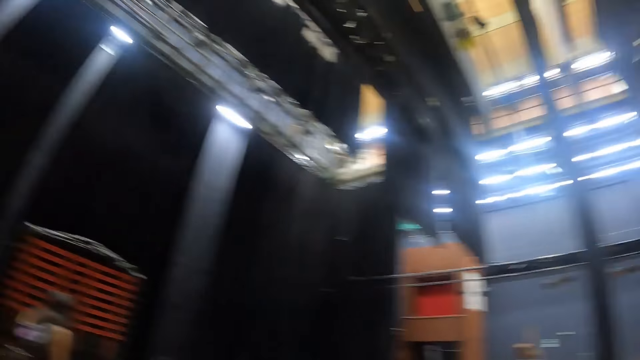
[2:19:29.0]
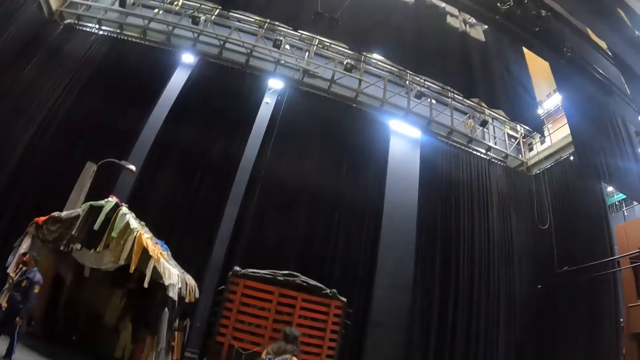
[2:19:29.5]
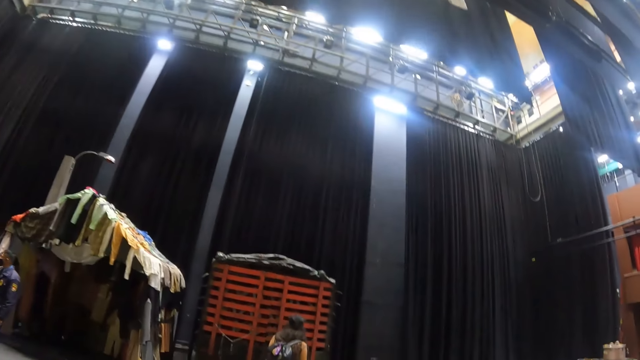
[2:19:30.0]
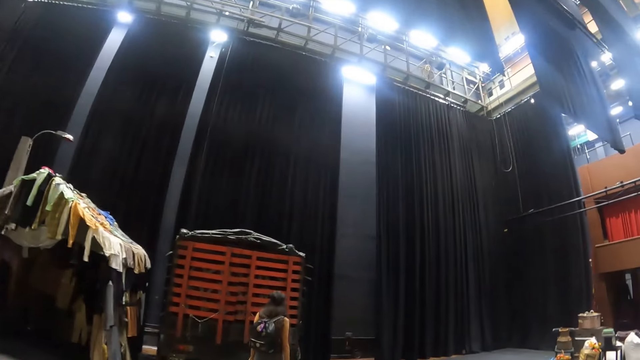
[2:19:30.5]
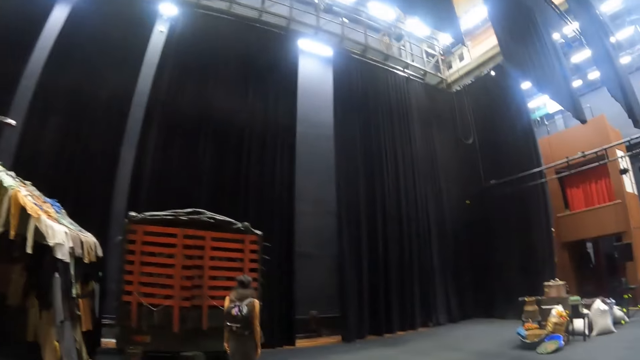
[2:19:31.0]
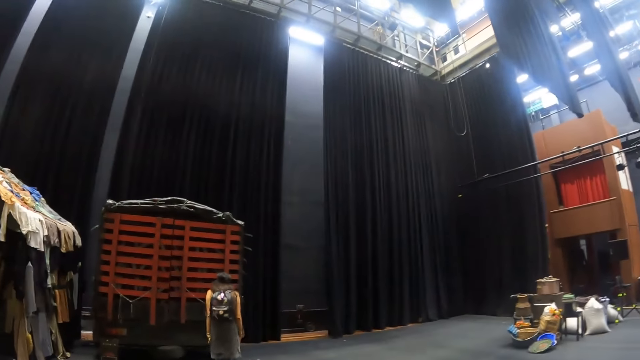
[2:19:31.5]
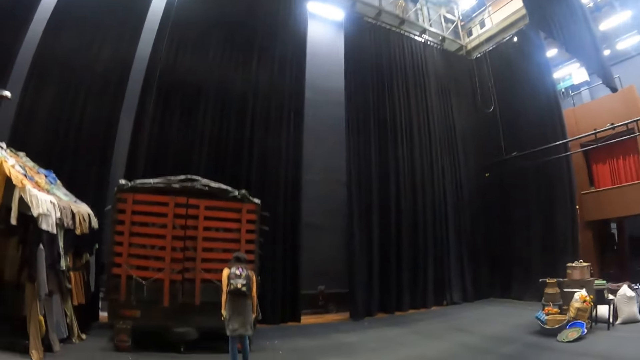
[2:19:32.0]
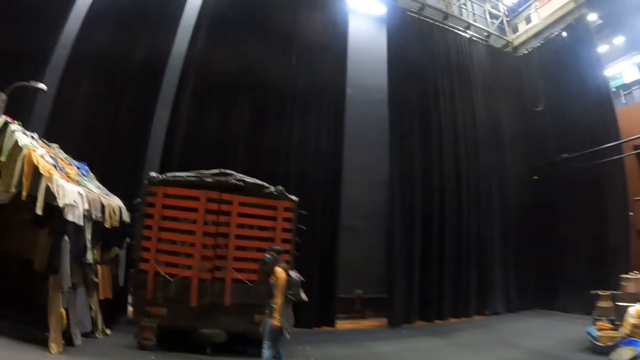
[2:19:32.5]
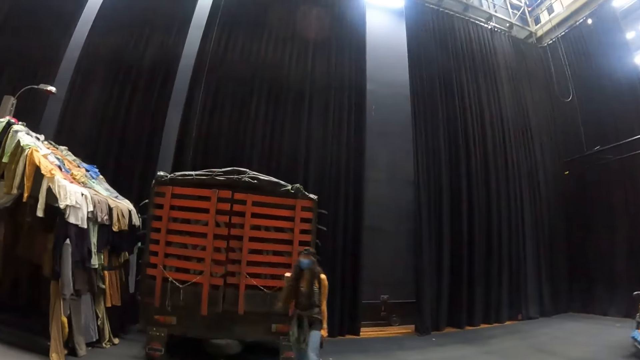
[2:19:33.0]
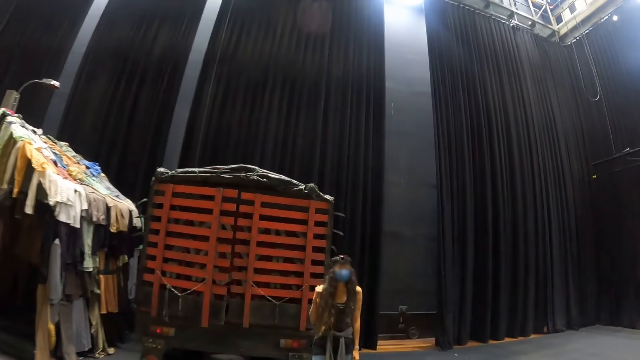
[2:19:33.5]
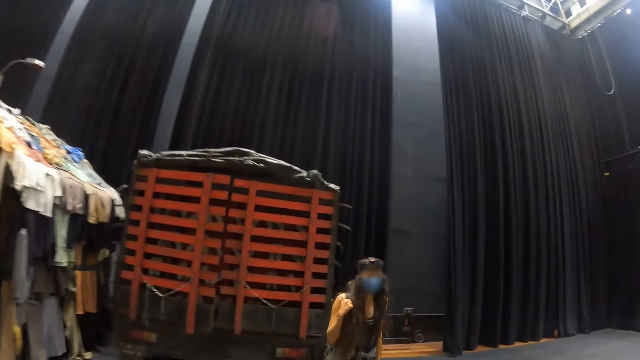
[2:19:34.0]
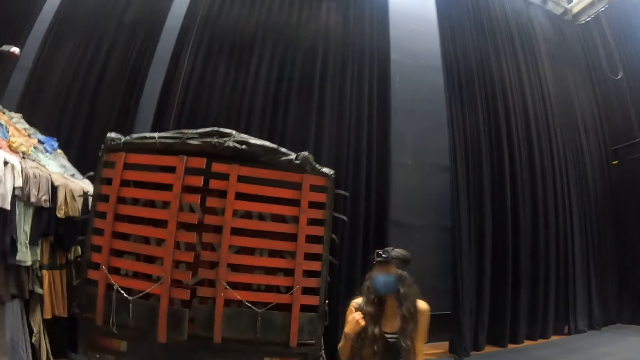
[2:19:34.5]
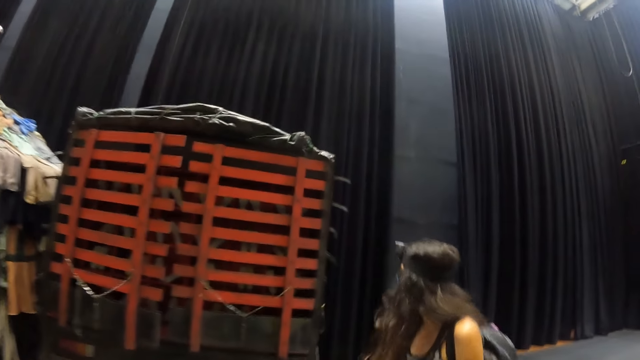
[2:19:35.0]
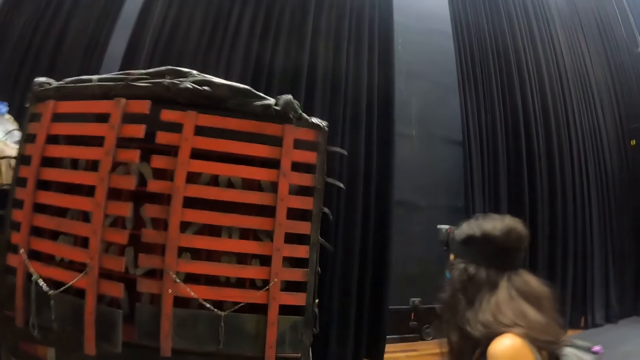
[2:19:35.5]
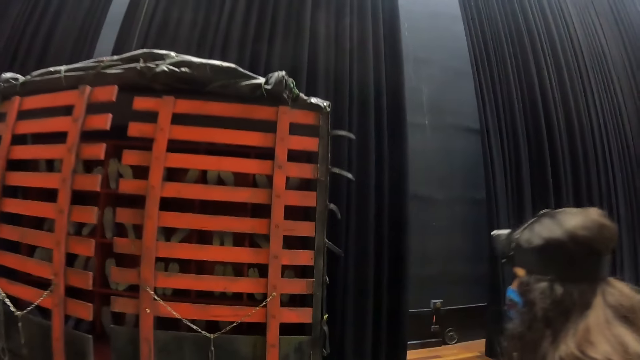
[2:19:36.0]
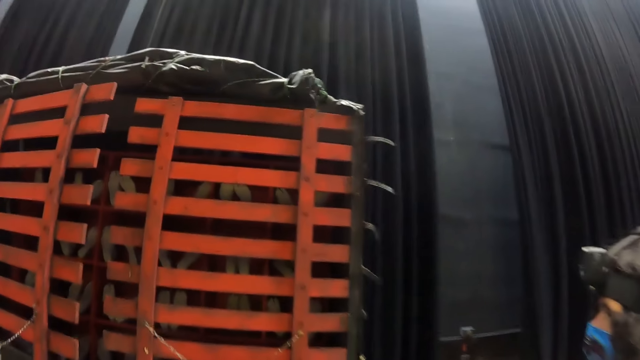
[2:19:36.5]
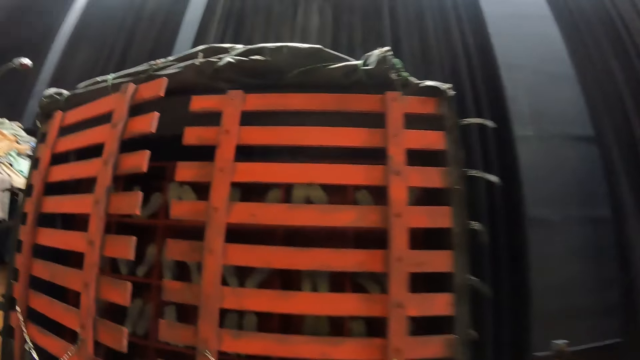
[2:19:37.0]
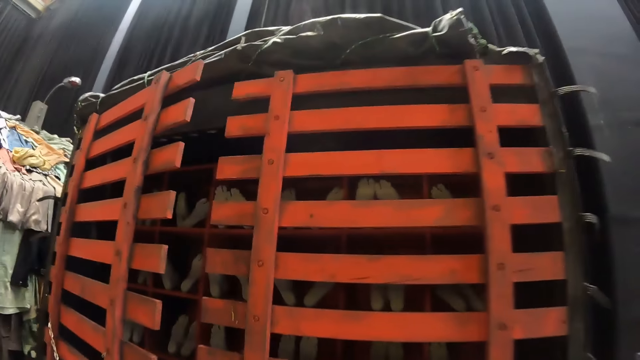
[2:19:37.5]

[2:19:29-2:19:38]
The camera wearer walks towards a lady in the hall.

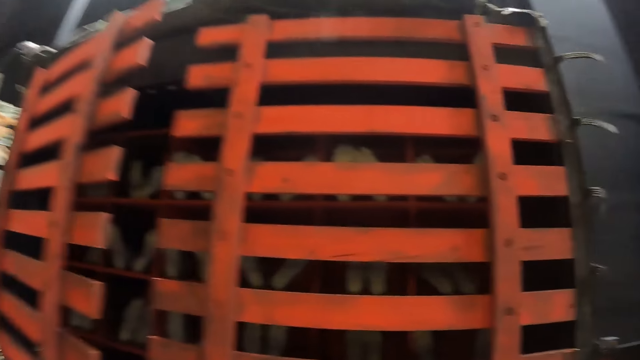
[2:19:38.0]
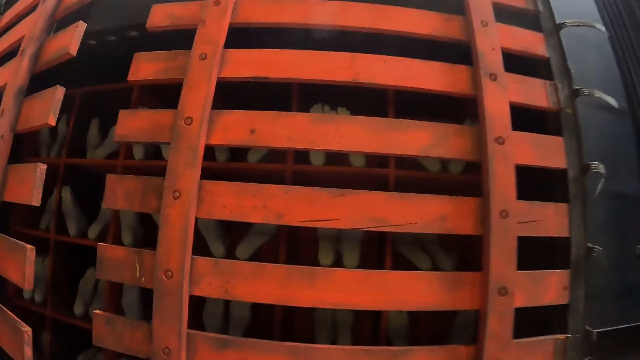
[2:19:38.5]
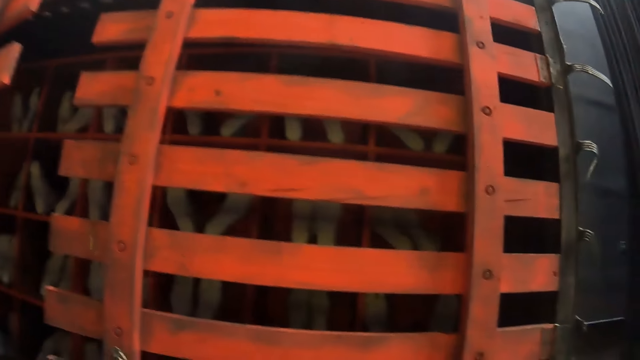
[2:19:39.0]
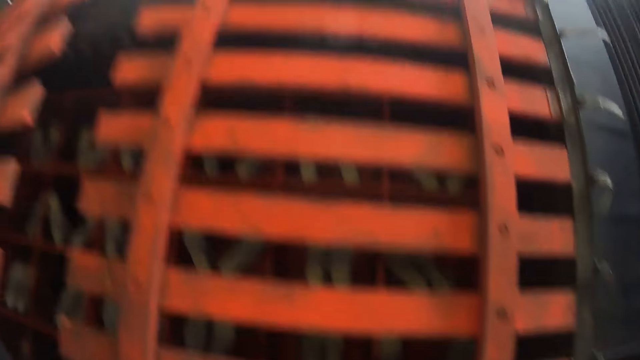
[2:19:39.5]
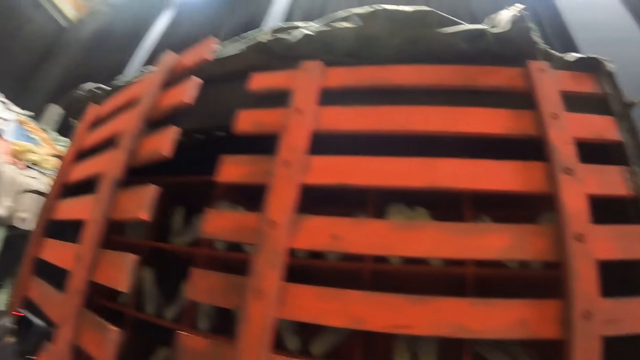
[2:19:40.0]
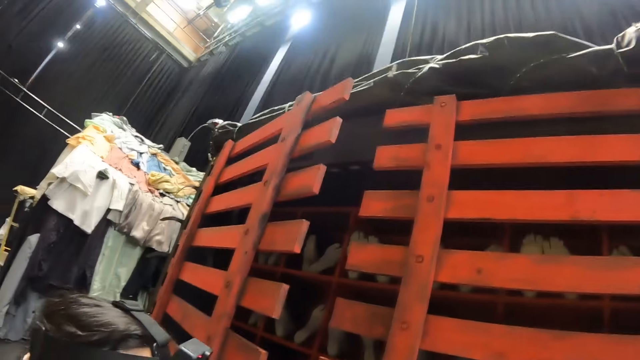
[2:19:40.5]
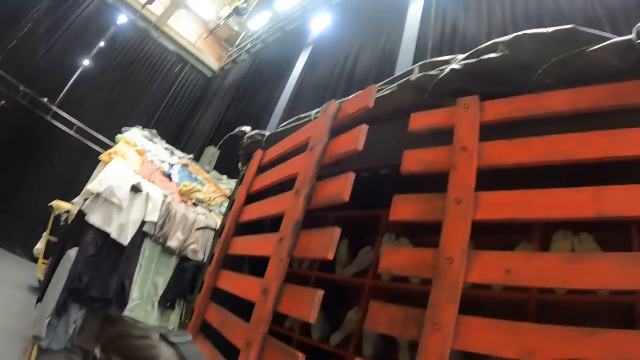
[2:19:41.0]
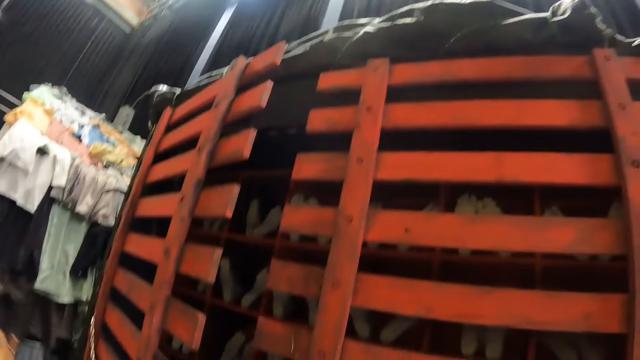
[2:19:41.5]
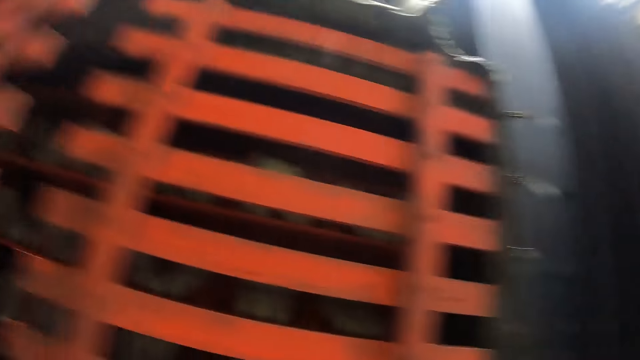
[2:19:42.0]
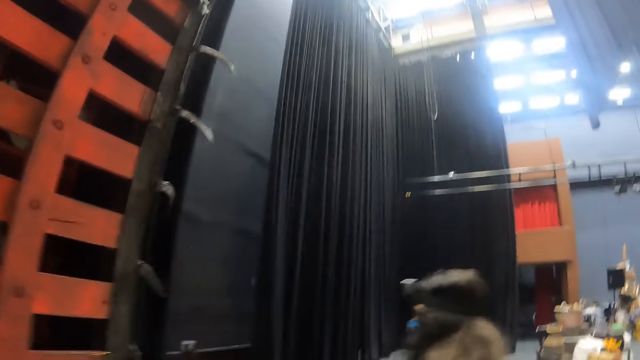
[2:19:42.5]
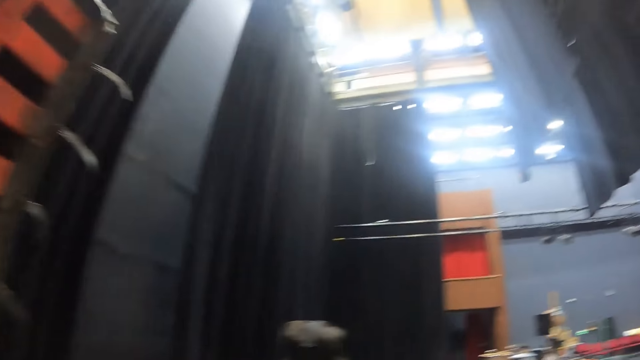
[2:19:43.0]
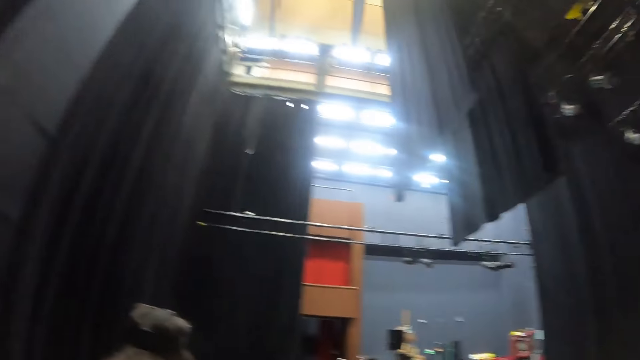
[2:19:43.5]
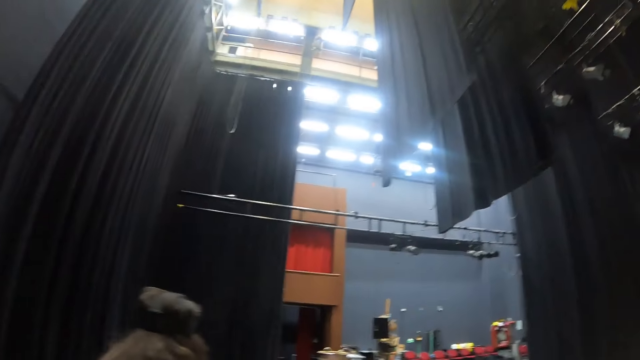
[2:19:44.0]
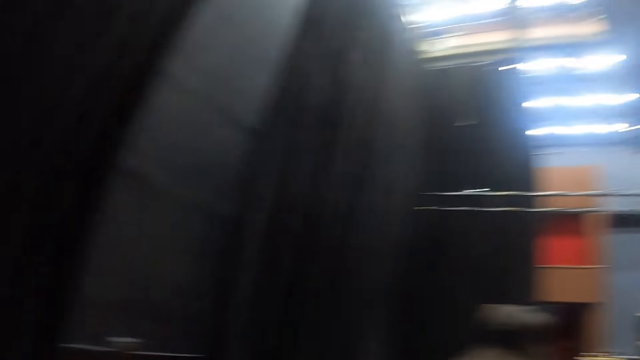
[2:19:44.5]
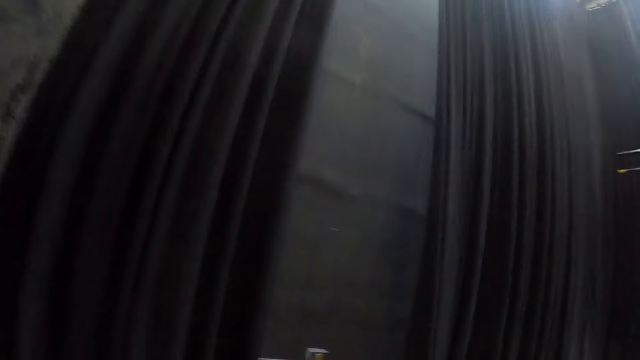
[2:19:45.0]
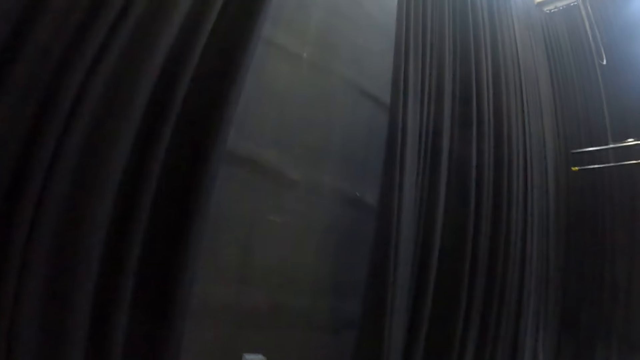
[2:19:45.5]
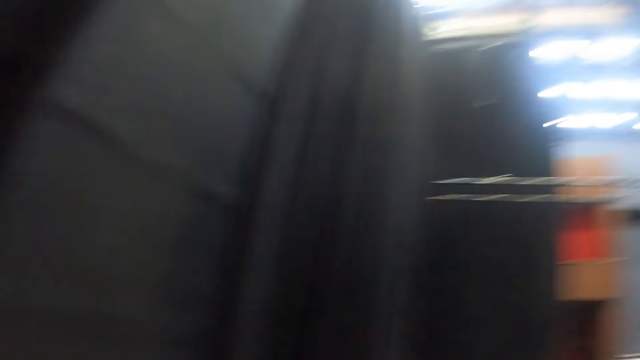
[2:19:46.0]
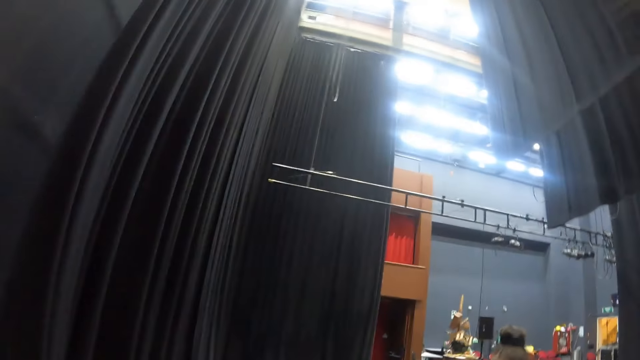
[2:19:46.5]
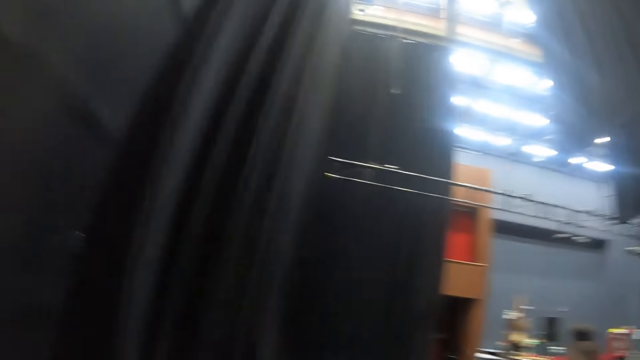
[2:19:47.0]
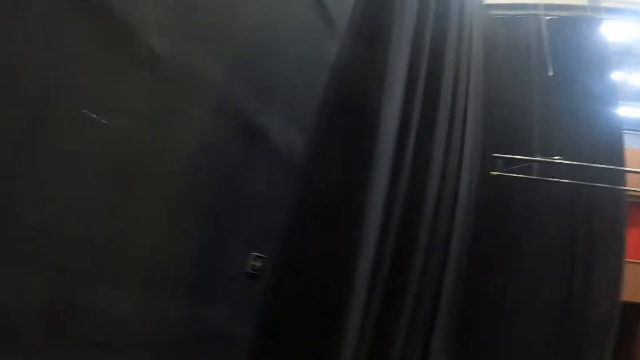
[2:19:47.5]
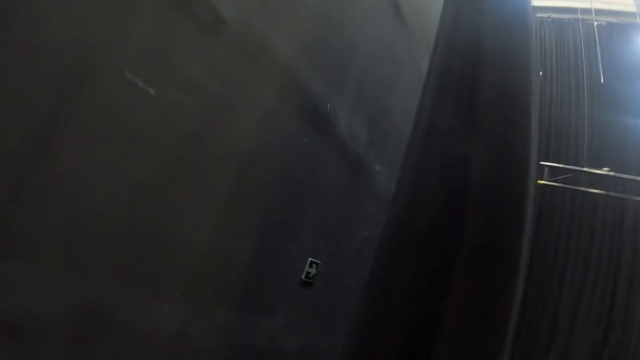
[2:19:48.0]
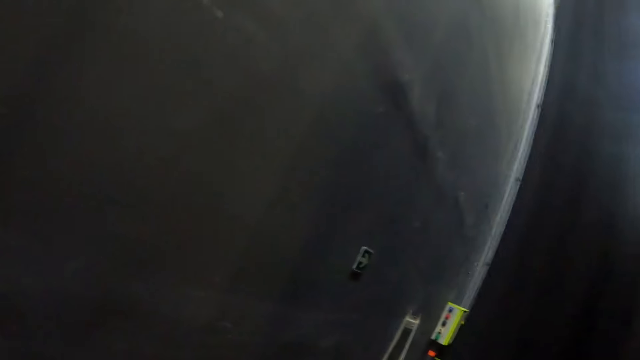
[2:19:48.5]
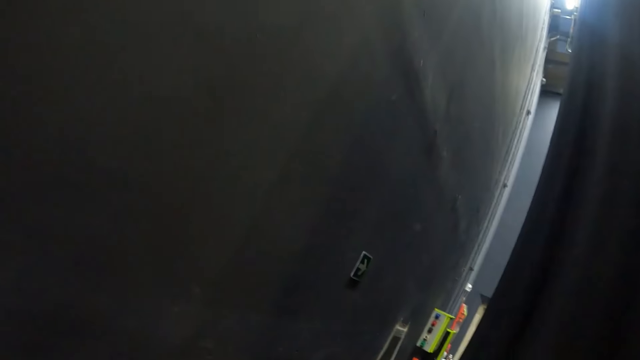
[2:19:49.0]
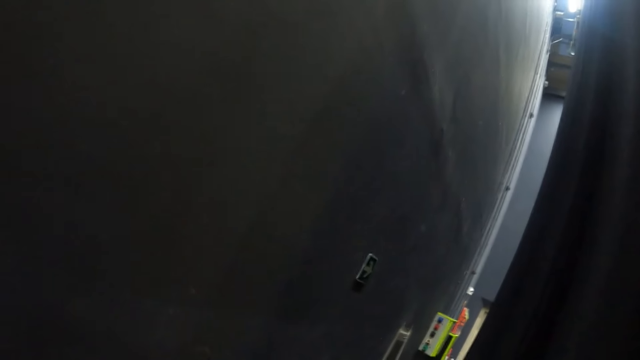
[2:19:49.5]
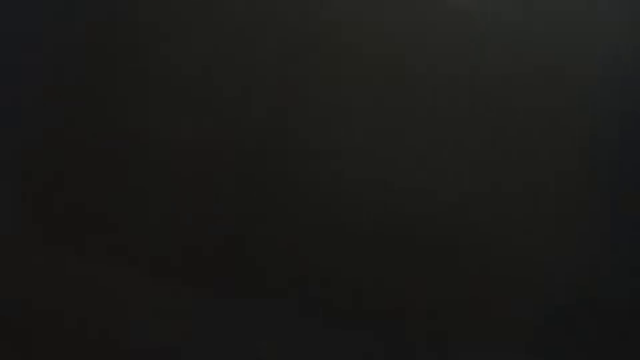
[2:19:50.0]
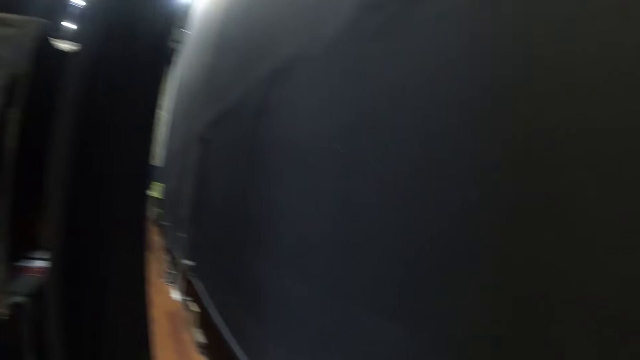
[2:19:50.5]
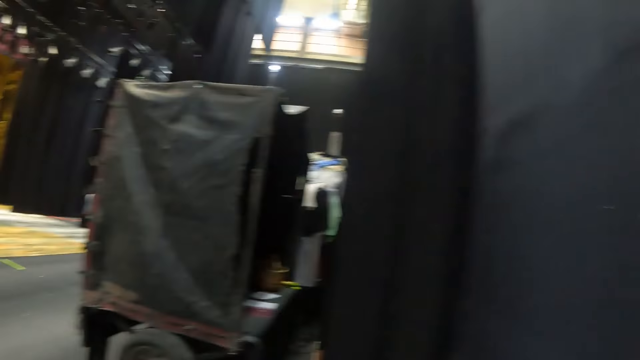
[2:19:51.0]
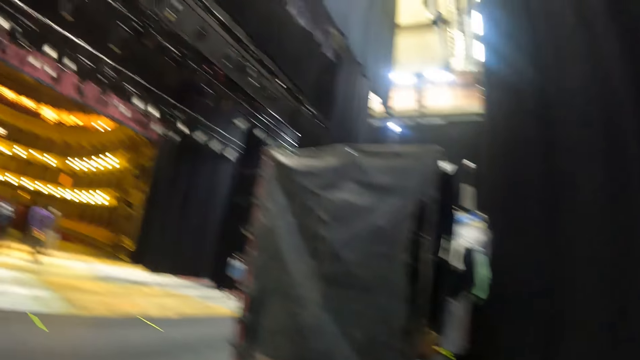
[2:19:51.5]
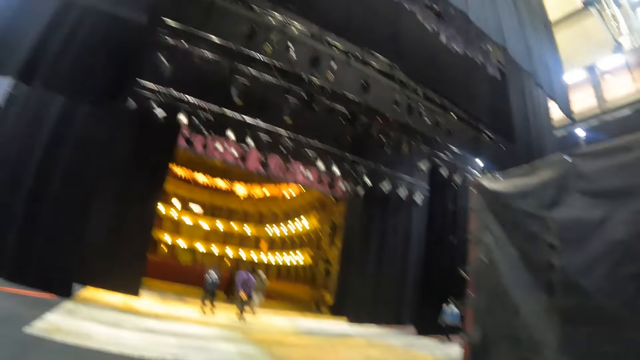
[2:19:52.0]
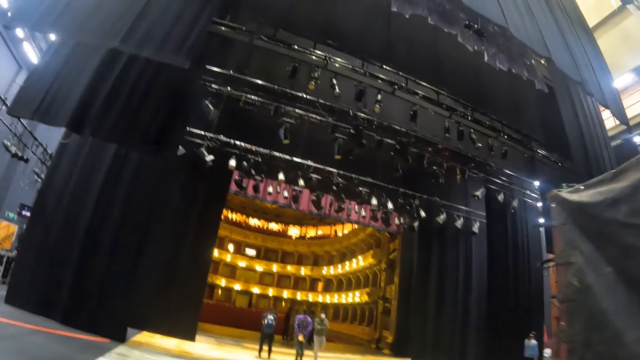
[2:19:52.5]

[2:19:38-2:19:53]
The camera wearer stares at the stand in the hall. They look around. They walk in the room.
